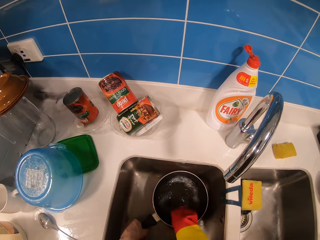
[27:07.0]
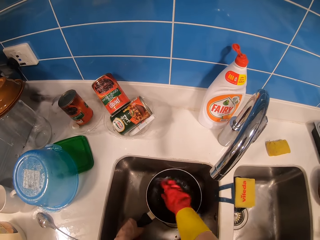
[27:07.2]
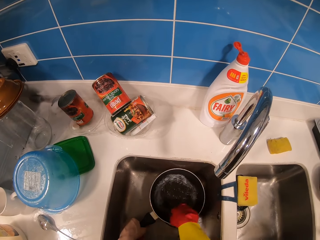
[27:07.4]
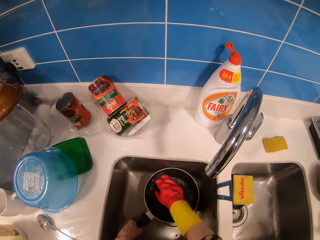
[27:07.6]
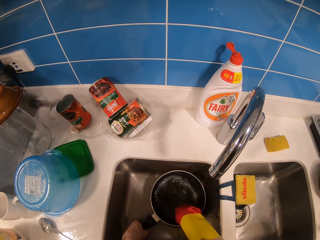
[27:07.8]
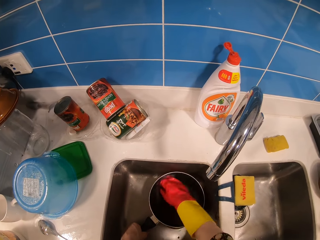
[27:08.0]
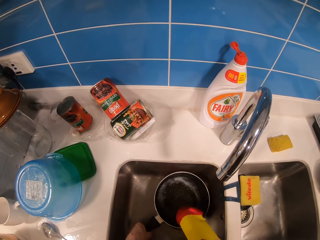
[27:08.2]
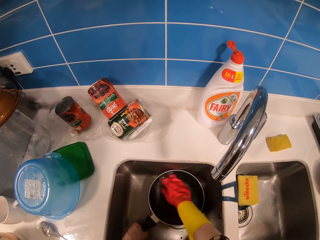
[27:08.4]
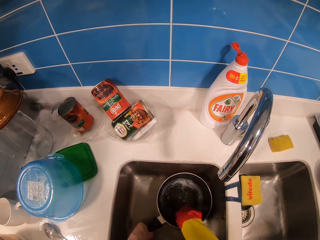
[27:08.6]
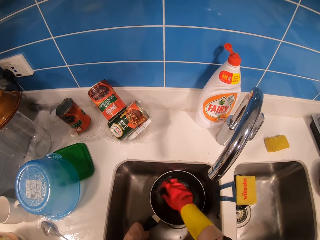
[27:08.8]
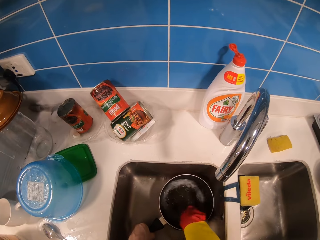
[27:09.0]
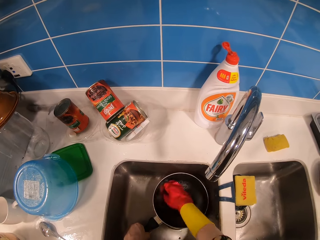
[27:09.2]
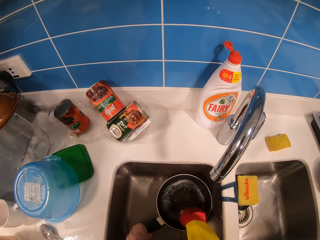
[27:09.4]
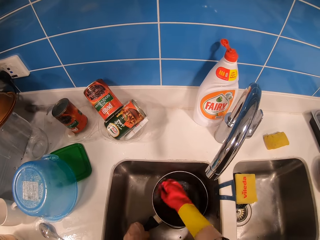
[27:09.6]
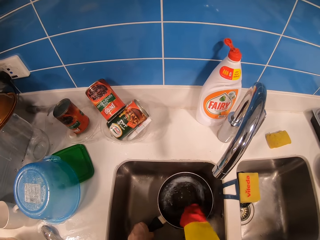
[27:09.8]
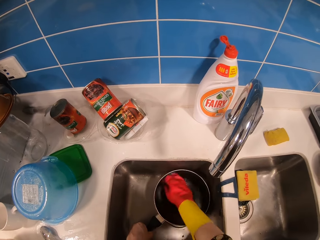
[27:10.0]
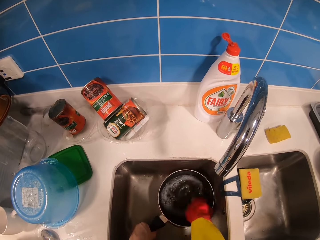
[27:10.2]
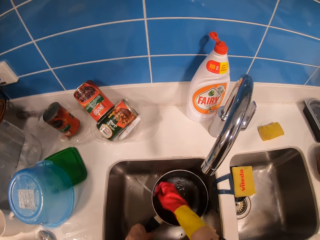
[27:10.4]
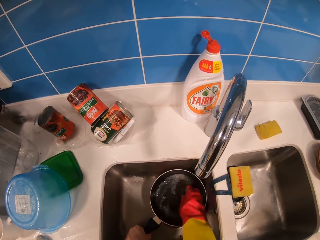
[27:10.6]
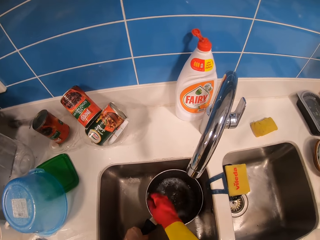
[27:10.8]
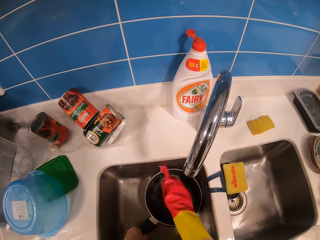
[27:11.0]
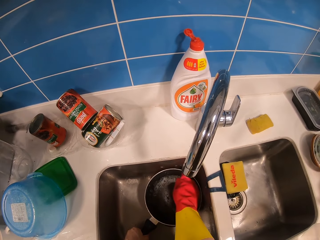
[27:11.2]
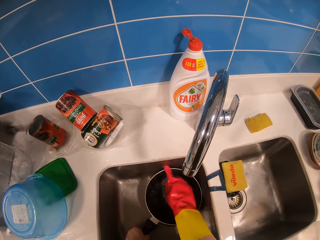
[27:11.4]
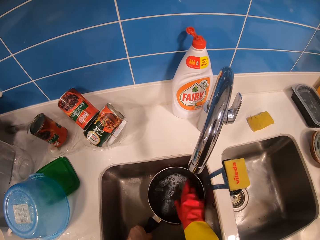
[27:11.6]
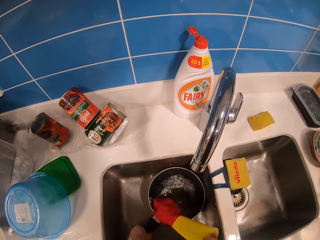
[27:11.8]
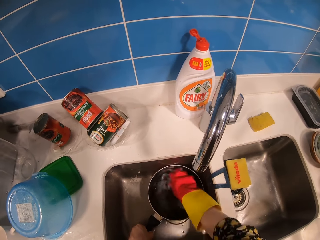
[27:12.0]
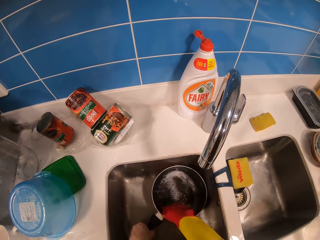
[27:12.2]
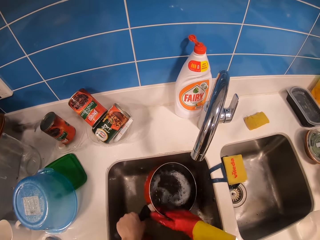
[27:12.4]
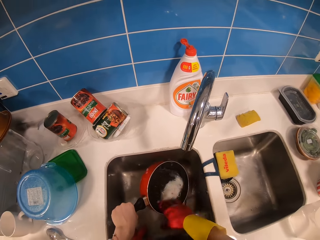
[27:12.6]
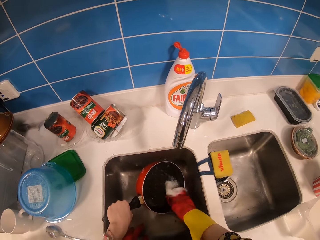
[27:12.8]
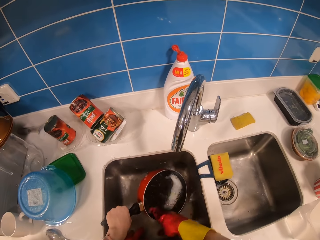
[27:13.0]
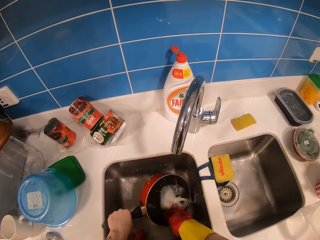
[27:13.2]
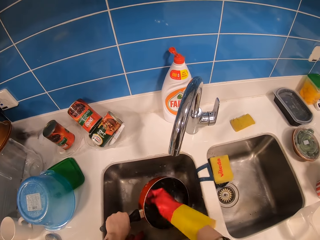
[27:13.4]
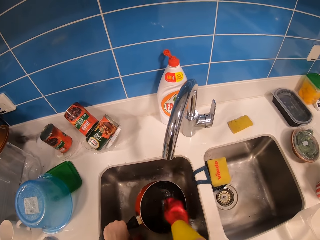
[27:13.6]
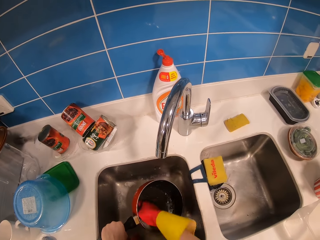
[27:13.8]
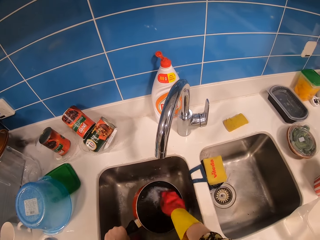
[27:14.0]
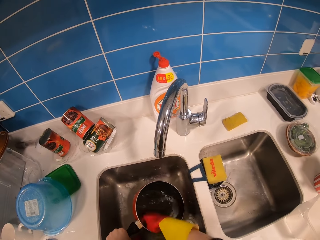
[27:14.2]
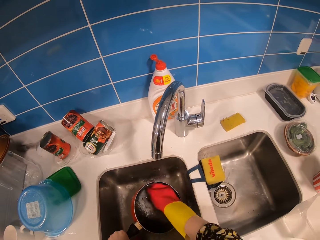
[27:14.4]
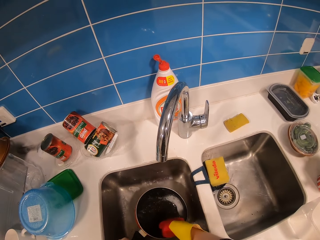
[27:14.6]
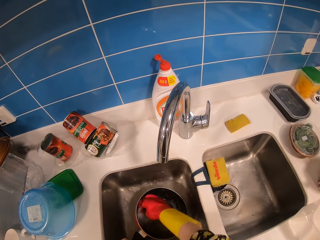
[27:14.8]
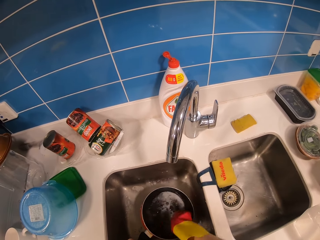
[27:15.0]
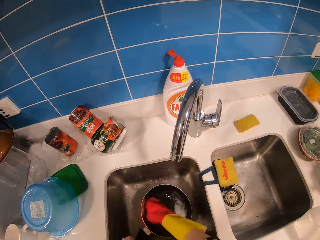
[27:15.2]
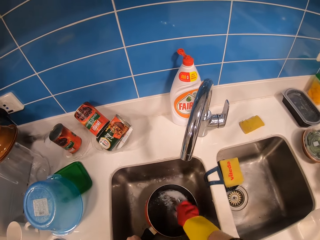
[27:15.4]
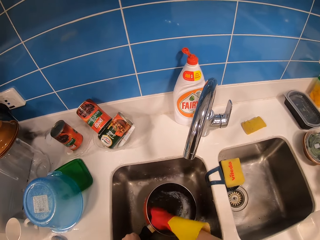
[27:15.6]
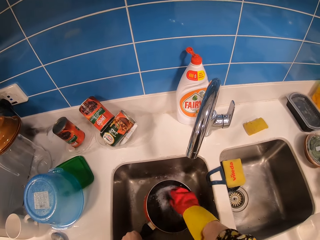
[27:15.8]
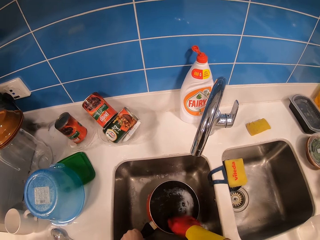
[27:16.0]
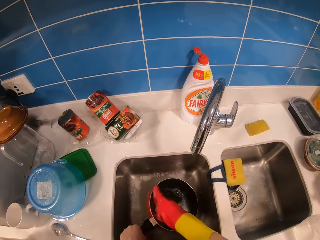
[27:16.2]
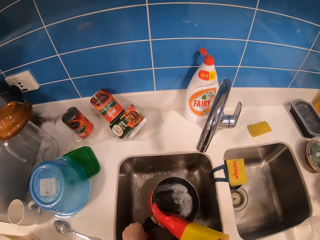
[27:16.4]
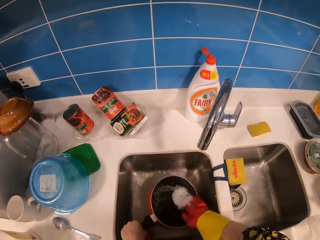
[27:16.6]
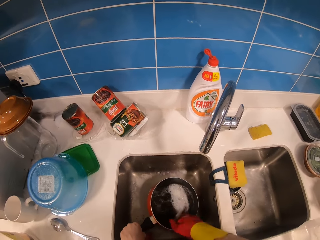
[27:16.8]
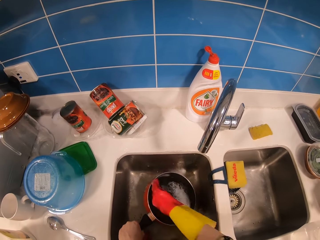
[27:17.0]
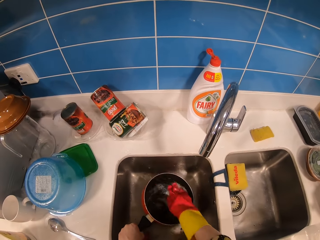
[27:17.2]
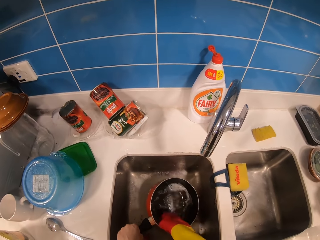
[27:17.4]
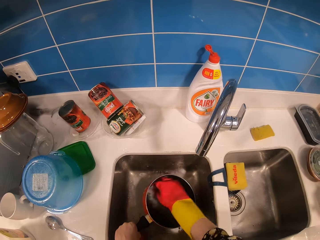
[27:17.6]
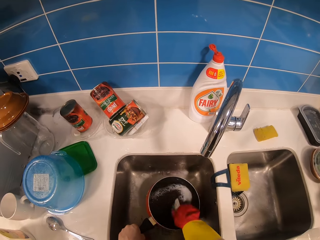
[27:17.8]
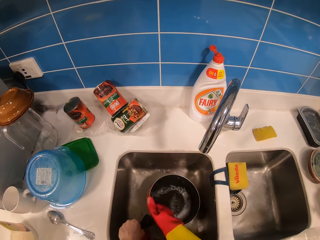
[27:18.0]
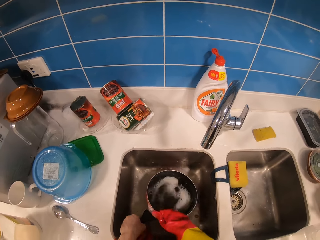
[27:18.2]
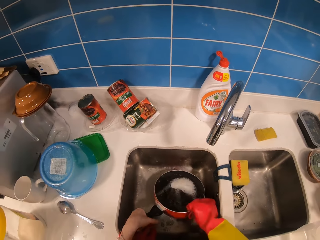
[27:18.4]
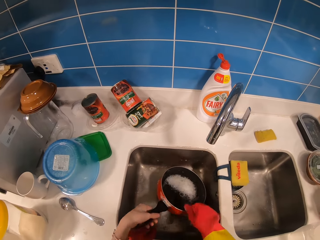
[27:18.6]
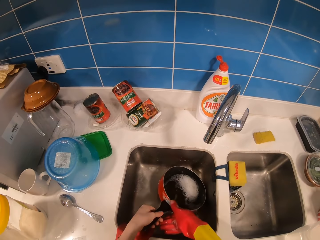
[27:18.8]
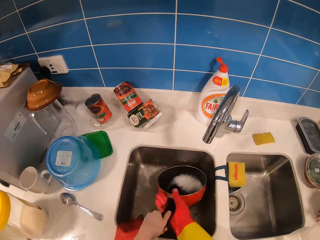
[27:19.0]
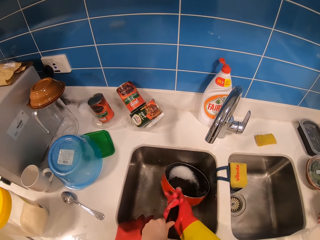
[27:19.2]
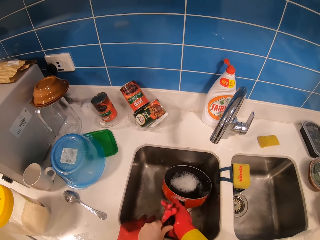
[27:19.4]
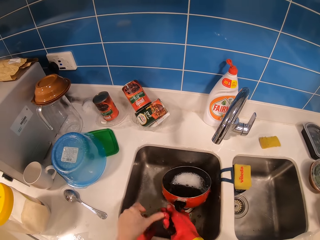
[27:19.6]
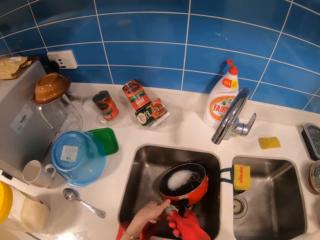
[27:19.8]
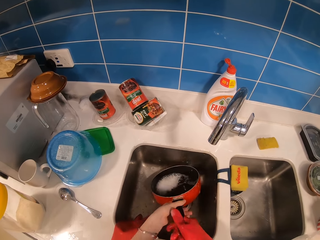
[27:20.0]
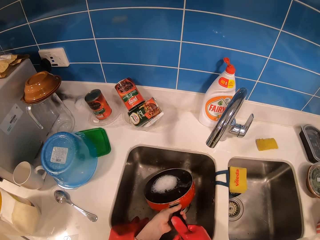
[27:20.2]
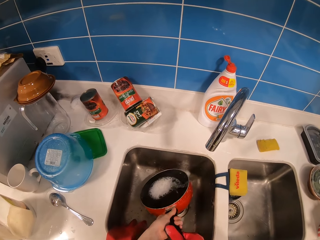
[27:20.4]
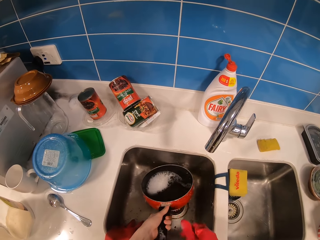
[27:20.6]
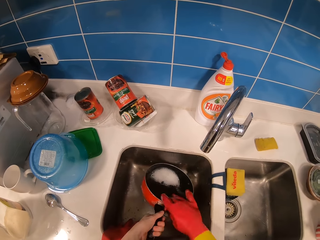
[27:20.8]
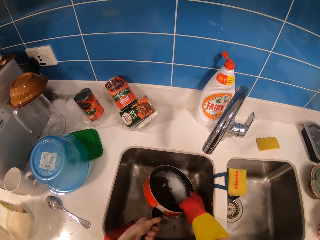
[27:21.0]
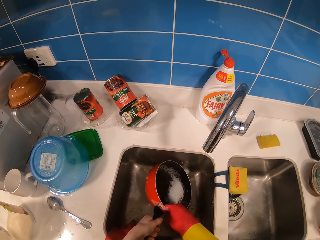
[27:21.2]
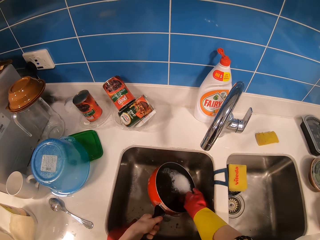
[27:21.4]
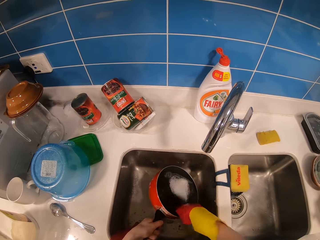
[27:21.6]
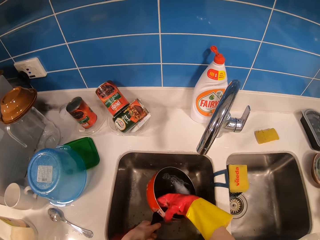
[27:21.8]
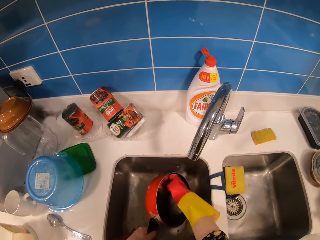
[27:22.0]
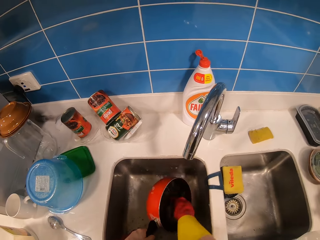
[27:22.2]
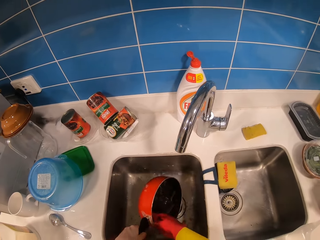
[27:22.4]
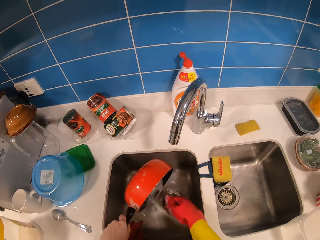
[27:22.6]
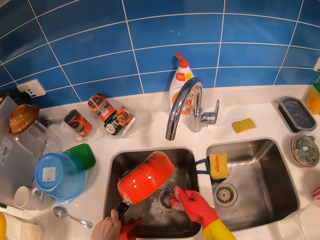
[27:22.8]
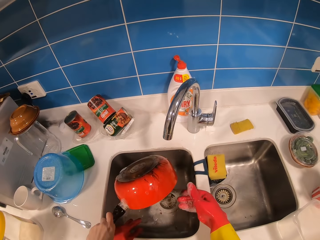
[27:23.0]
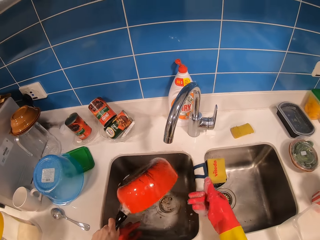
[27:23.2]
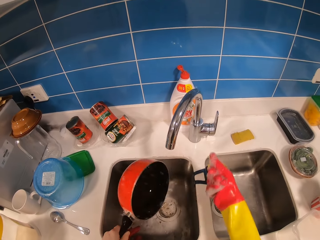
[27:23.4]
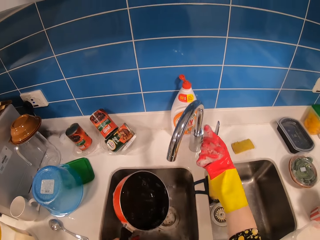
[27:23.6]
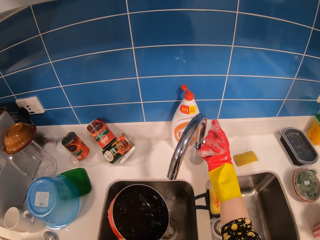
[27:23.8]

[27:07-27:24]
The camera wearer pours water in the sink.

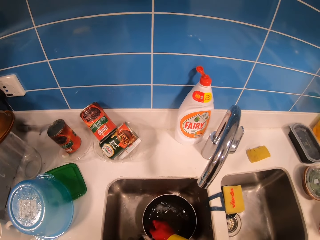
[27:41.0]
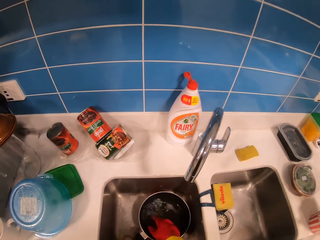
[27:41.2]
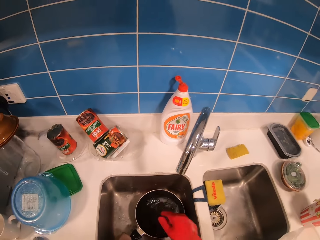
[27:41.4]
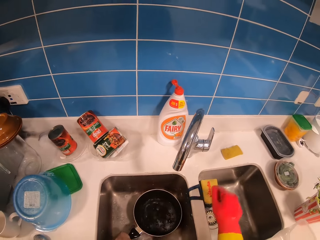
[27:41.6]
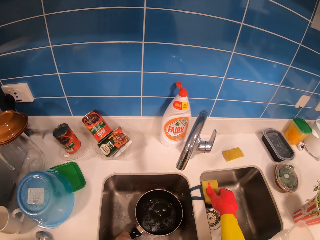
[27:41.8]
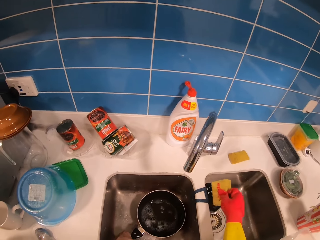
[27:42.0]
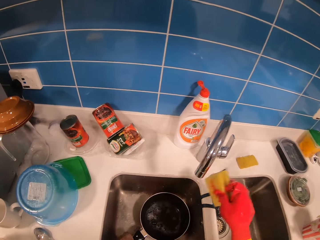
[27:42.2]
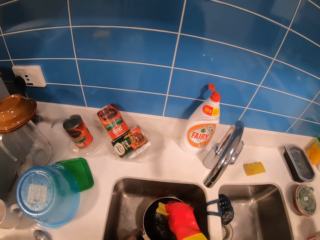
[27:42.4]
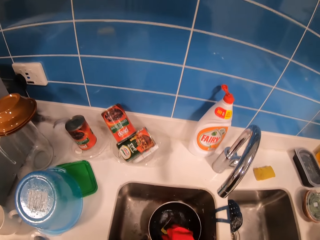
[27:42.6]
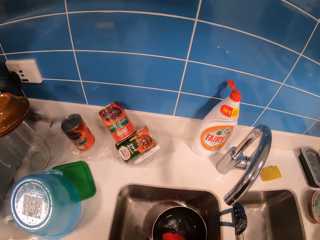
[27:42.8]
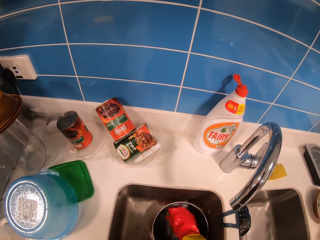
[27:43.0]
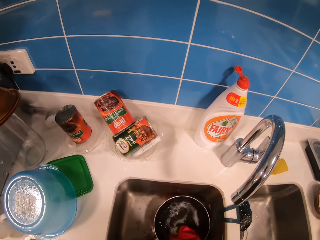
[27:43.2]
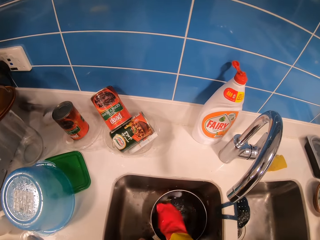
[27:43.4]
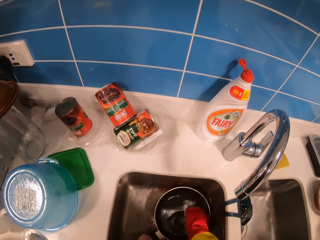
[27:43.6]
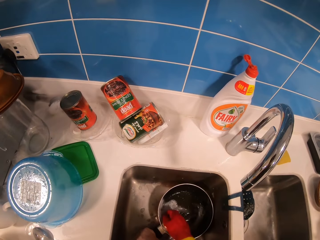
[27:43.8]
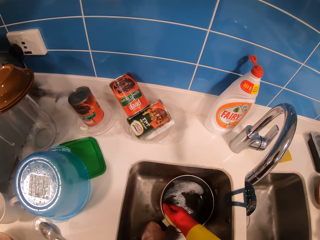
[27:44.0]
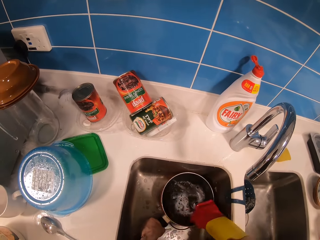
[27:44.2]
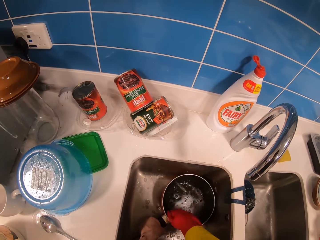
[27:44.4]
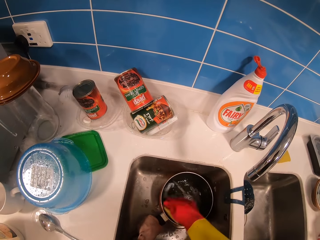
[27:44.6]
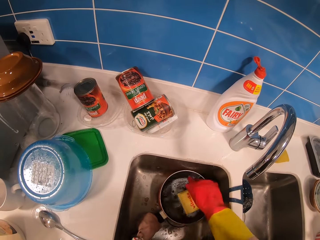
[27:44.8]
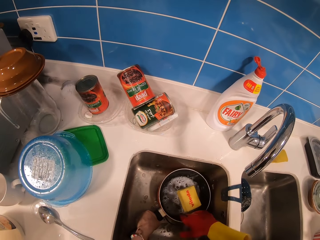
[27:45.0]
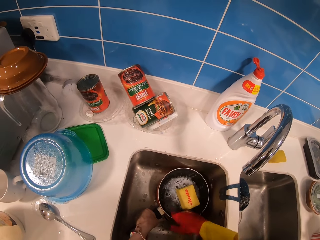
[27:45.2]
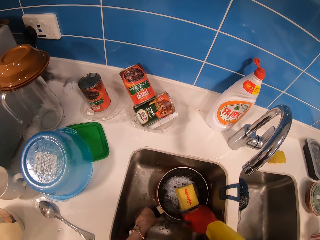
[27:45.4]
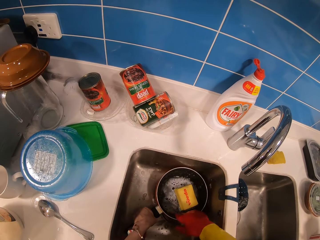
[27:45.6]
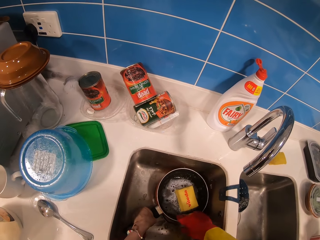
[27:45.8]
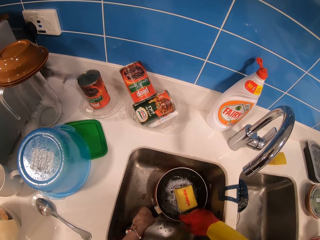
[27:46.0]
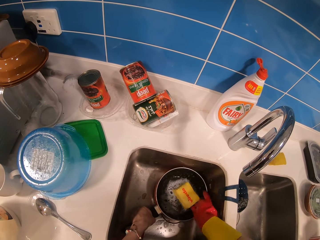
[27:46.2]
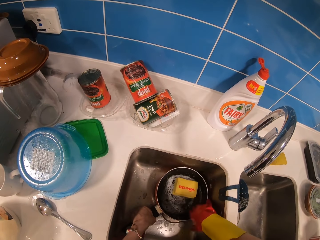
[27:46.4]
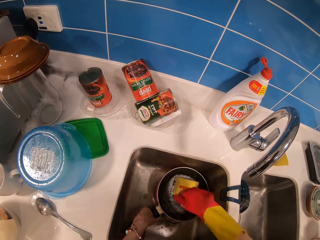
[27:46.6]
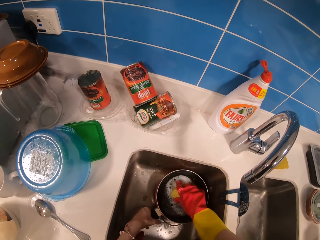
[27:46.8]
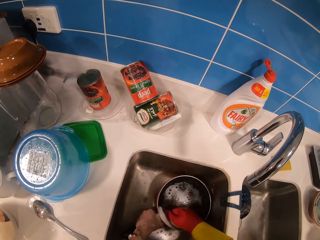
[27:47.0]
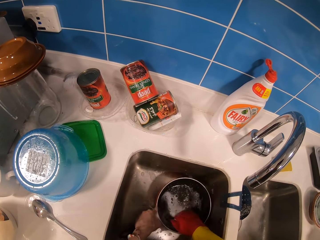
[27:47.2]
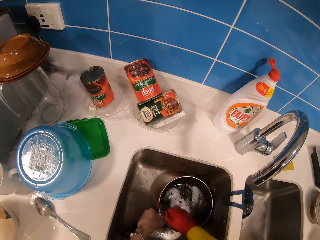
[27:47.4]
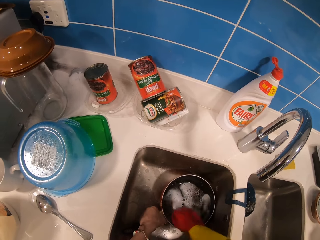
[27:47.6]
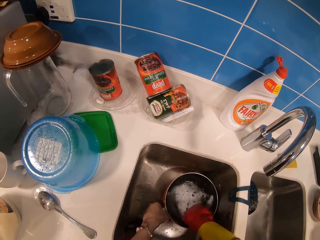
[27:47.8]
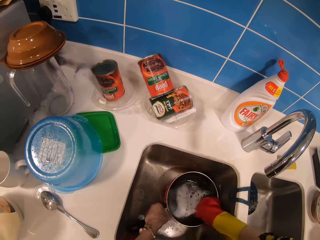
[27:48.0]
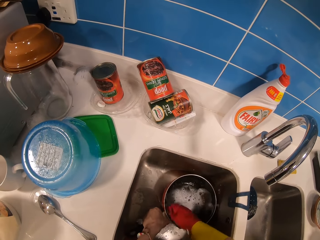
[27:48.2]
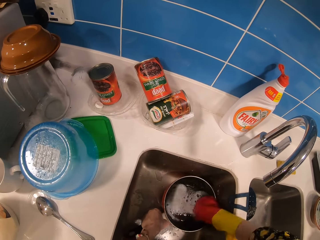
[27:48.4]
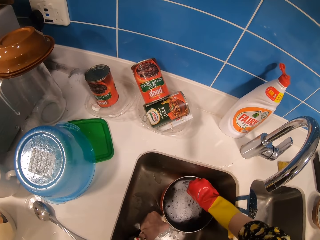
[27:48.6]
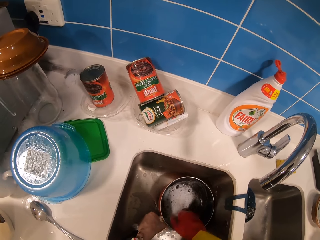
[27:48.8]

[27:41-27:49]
The camera wearer picks up a scouring pad or cleaning item from the counter. They clean the pan with the scouring pad. They place the cleaning item on the pan. They clean the pan with hands. They adjust the cleaning item. They clean the pan with the cleaning item.
